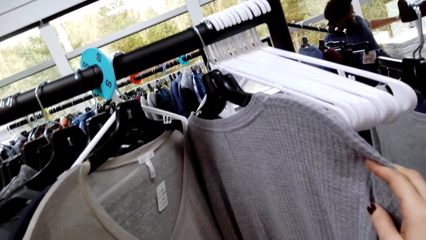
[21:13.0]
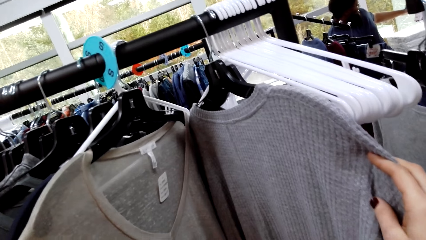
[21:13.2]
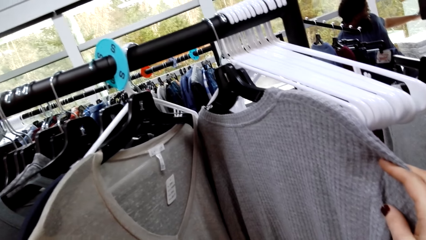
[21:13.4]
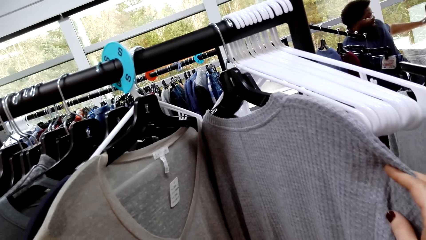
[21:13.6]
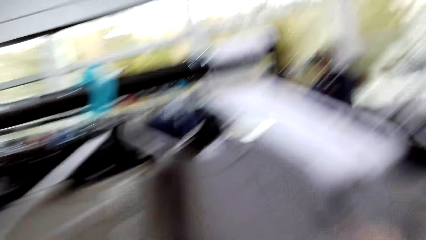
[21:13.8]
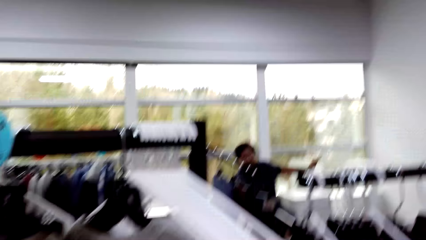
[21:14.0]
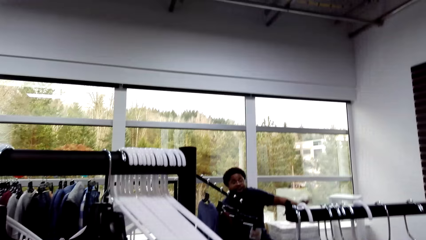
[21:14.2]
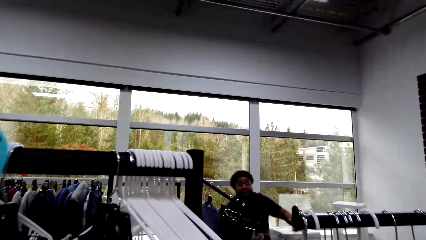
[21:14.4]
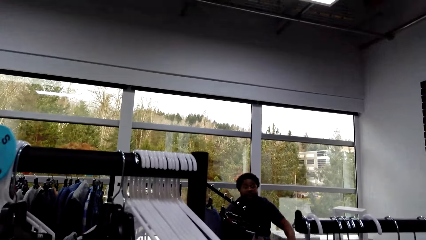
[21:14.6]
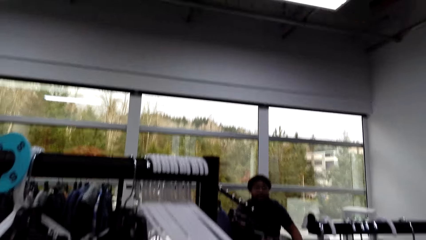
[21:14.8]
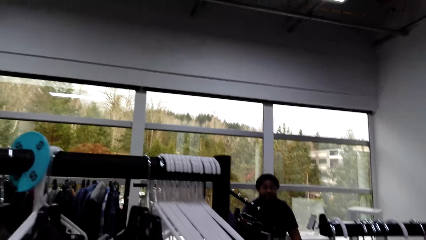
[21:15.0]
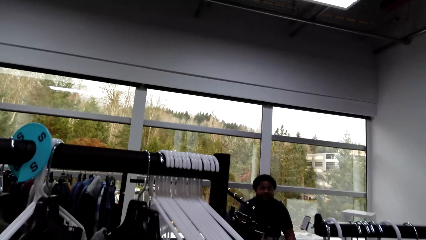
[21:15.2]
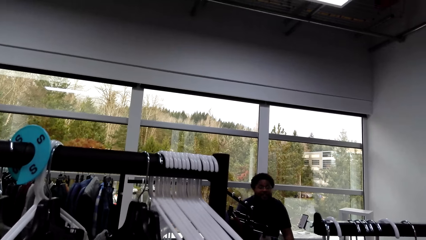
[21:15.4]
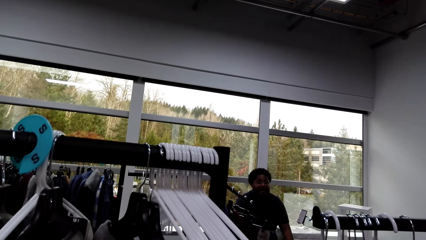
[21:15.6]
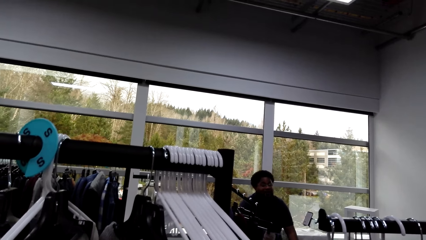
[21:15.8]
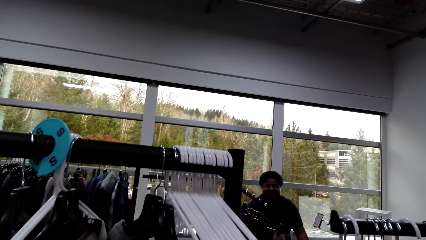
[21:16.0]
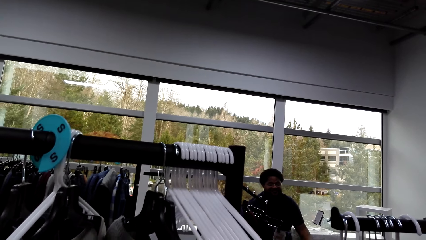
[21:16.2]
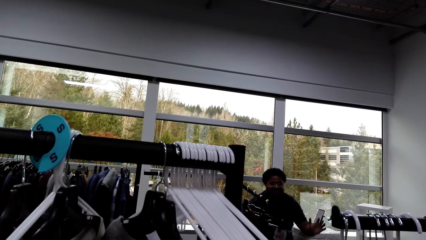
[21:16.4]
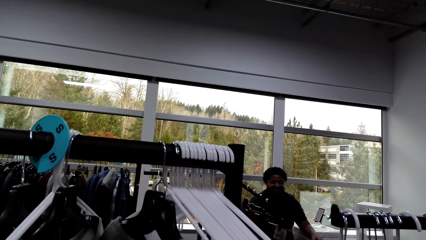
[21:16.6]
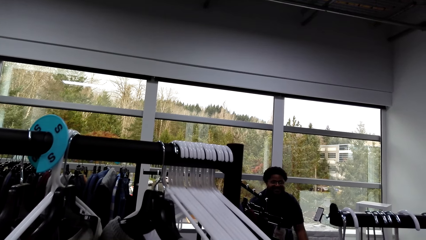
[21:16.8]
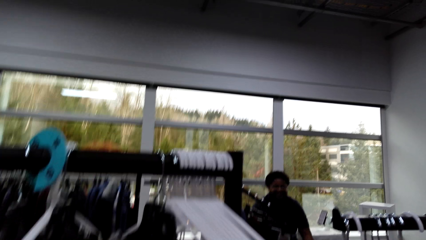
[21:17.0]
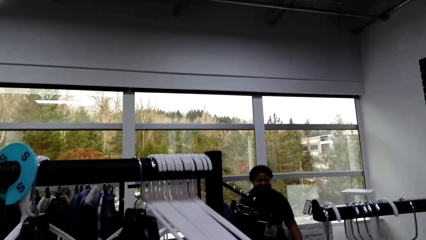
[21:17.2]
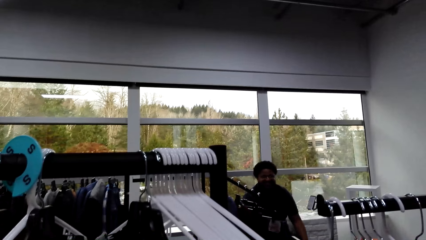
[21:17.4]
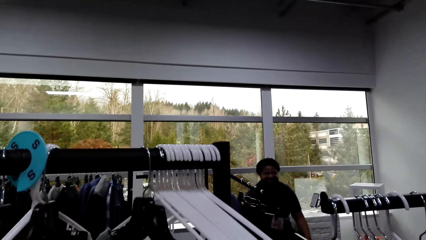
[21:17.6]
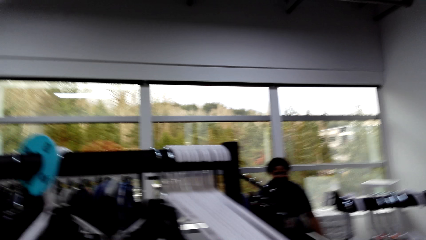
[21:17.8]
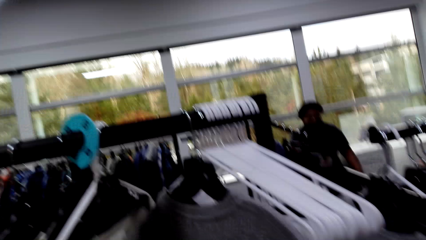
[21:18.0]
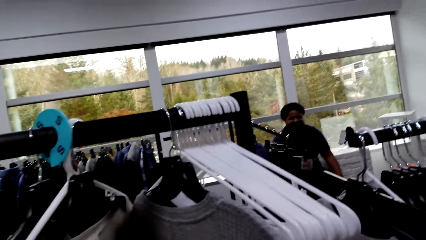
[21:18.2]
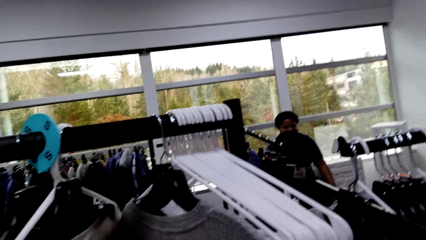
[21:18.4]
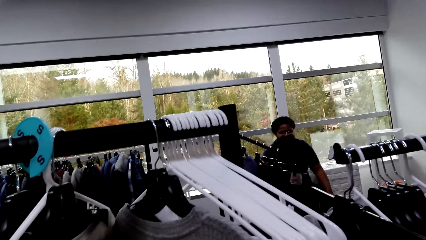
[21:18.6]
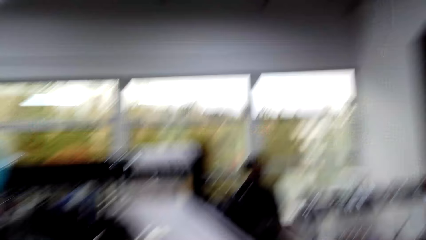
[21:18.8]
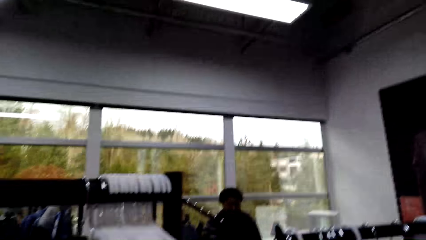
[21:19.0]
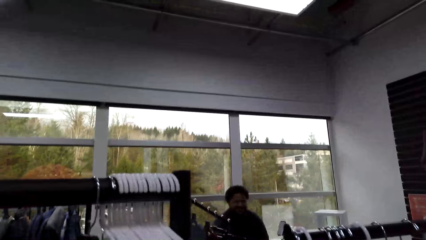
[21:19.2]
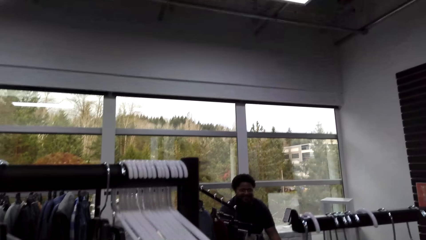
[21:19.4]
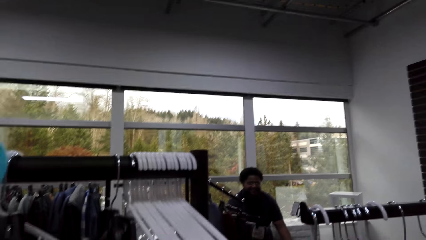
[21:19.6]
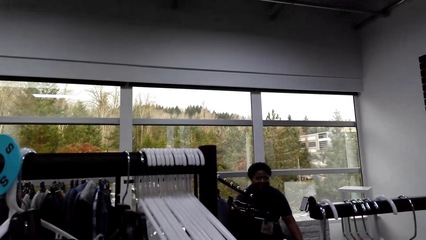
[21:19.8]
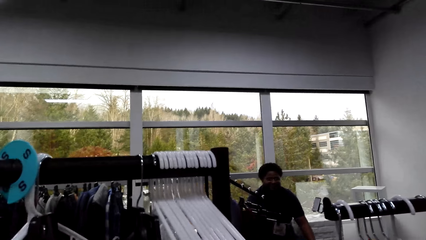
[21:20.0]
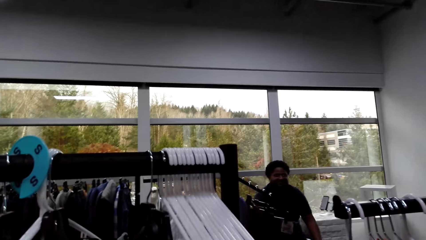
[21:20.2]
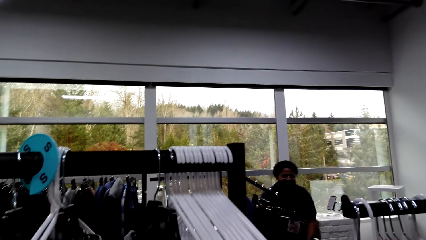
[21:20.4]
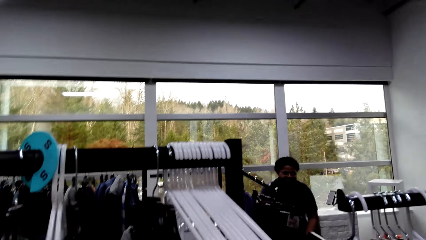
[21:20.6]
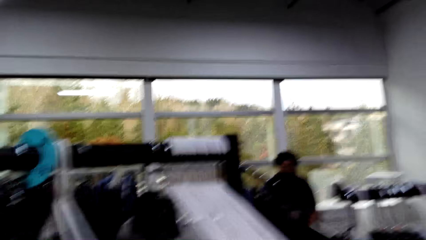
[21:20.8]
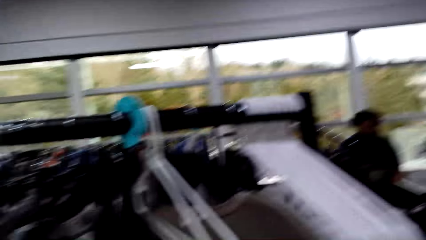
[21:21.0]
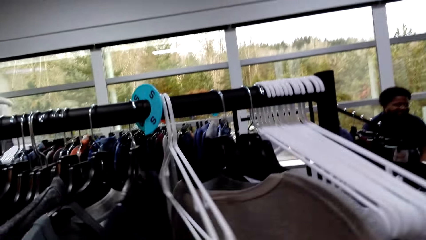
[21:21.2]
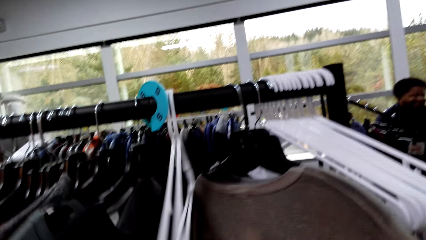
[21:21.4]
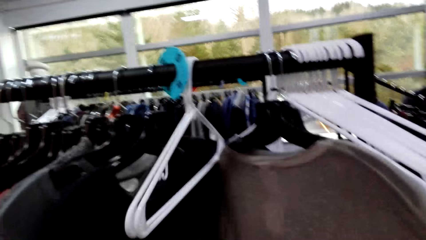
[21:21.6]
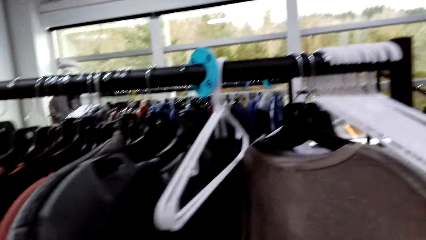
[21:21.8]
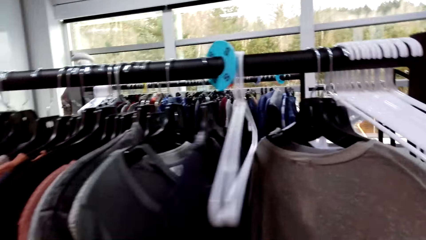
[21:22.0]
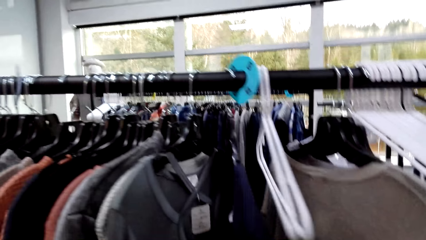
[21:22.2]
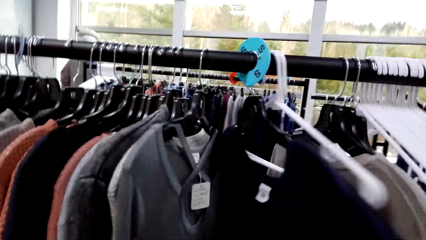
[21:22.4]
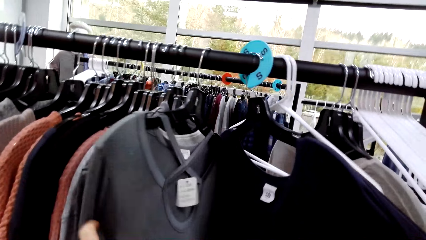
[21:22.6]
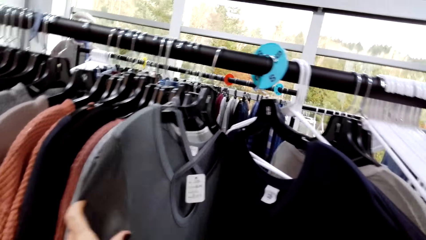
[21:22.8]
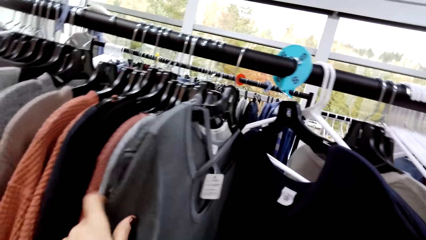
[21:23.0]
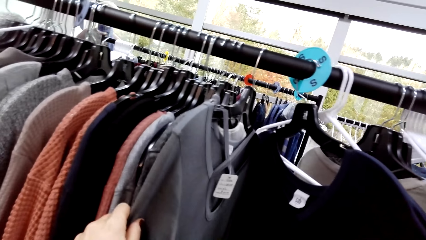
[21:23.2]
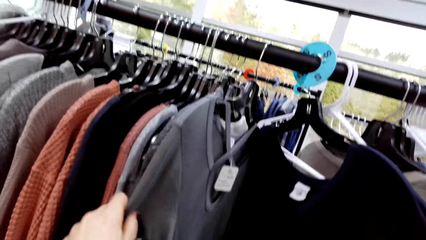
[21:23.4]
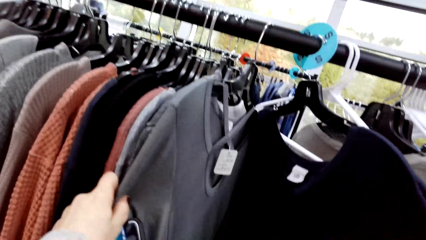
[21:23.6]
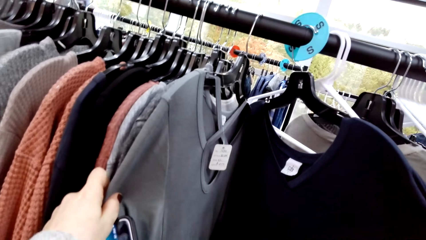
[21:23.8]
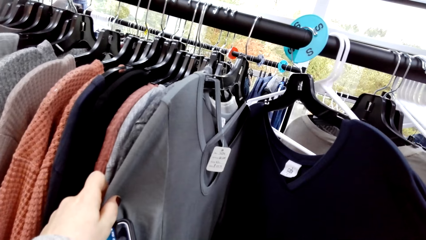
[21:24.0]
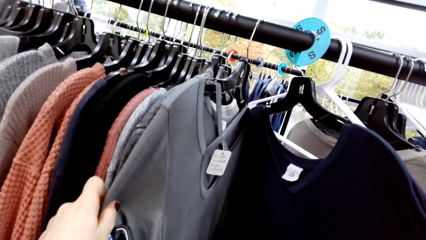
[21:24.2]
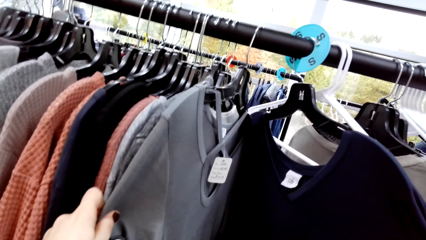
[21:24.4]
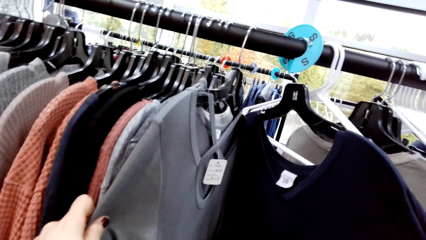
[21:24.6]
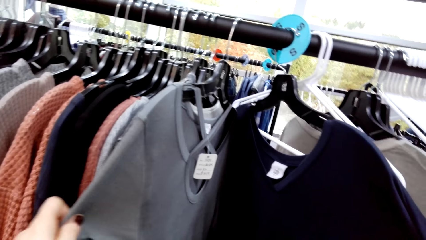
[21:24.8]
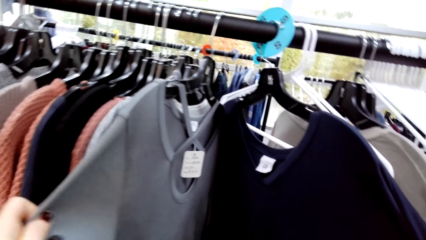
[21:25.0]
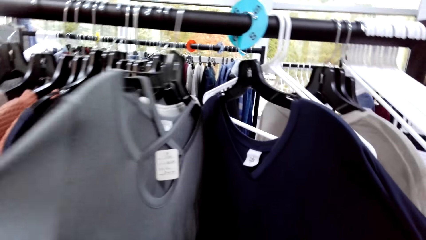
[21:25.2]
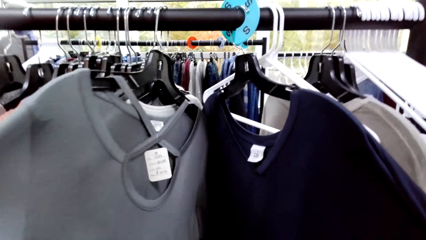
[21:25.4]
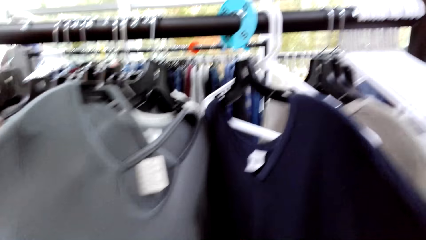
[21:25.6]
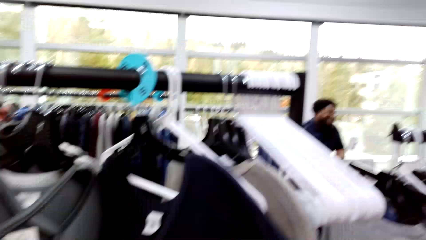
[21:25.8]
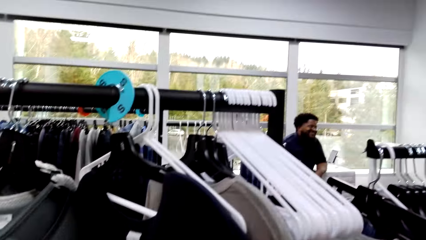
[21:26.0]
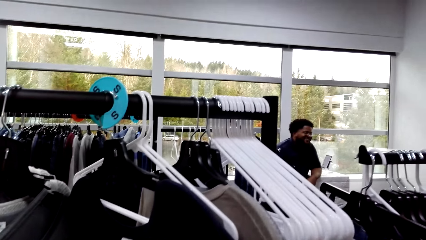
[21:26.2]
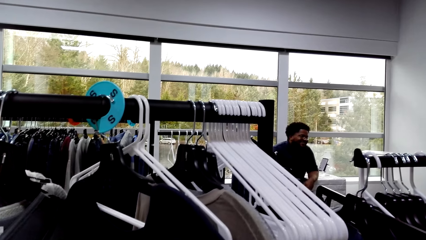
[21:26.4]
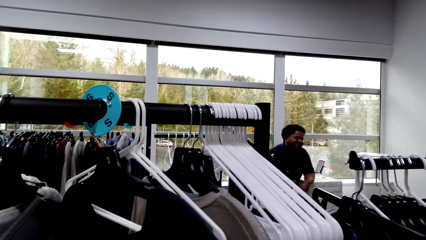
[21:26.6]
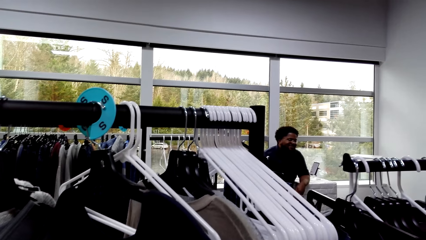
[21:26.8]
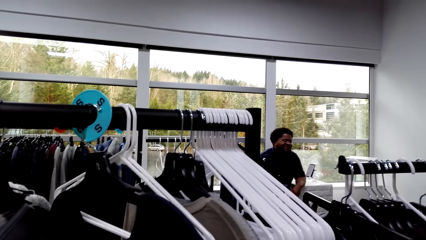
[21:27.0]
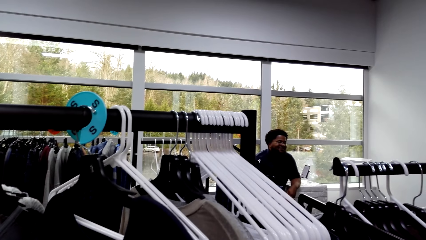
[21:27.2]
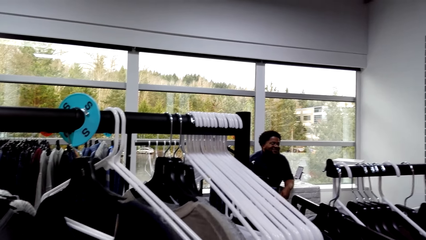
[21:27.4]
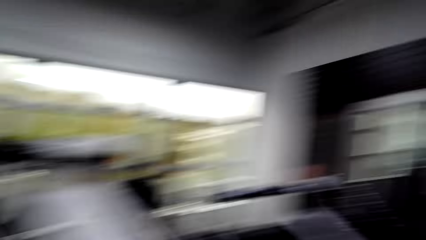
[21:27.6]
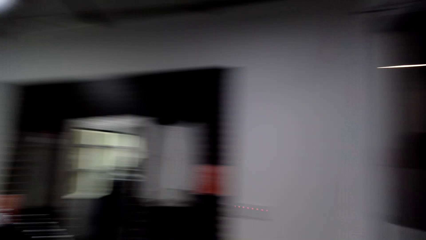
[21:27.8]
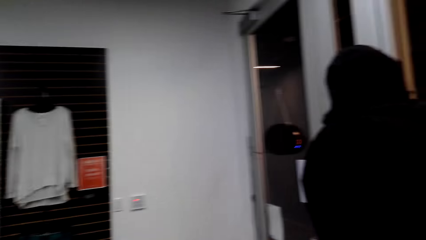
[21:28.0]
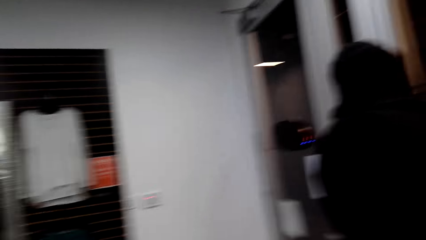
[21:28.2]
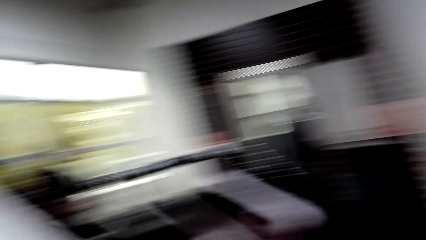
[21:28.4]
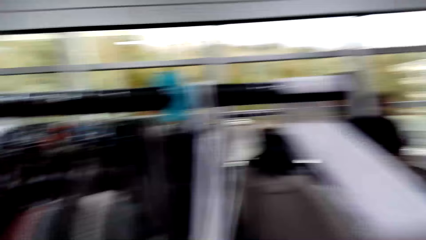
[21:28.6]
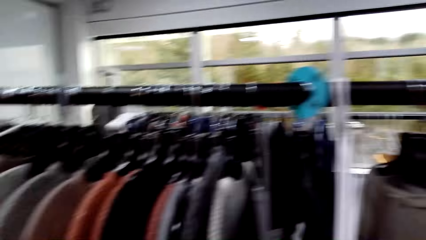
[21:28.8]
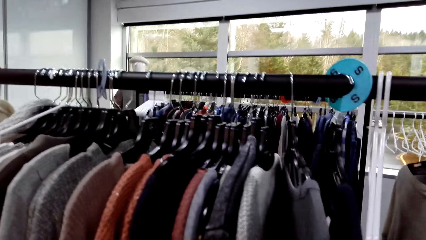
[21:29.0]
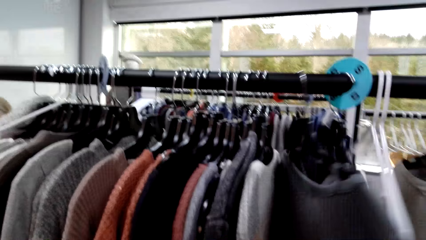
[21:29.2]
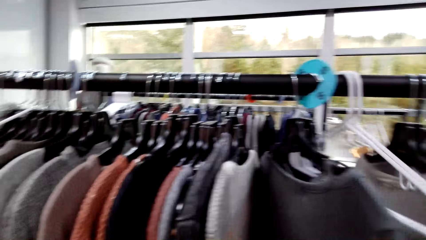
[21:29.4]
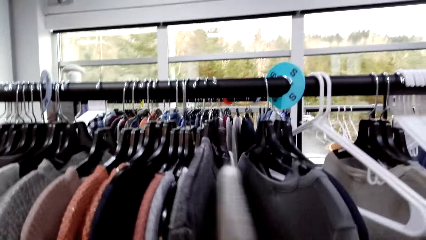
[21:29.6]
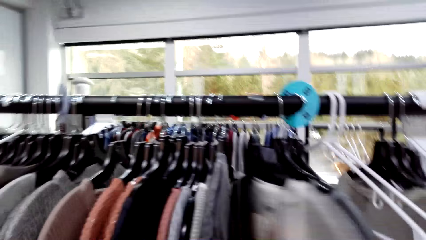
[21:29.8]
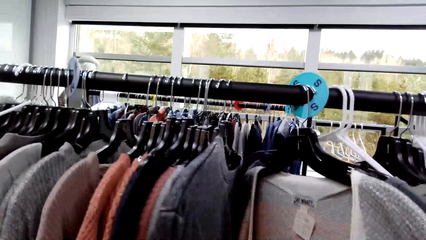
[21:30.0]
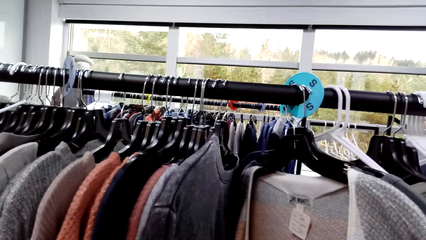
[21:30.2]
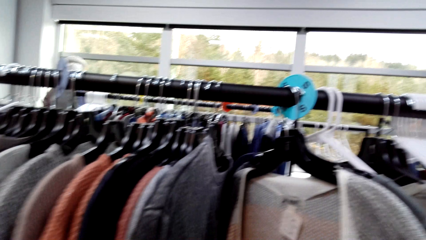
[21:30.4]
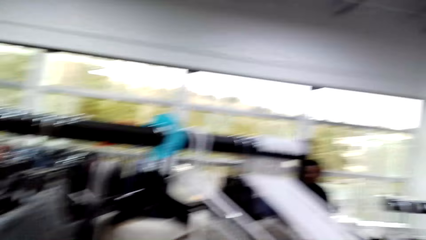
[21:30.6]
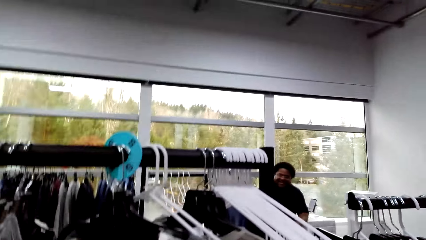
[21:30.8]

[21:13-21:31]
The camera wearer examines the clothes. They look around. They look at the clothes. They hold the clothes. They look at the clothes. They look on the other side. They look around the boutique. They move the clothes.
